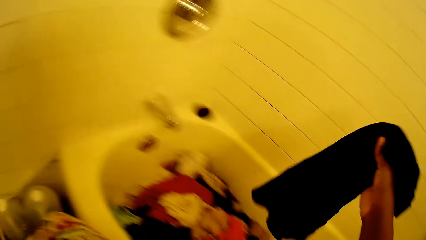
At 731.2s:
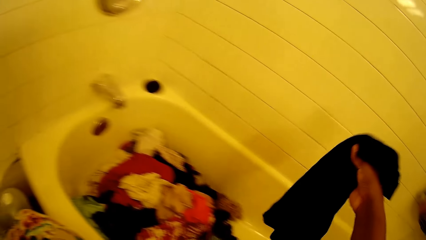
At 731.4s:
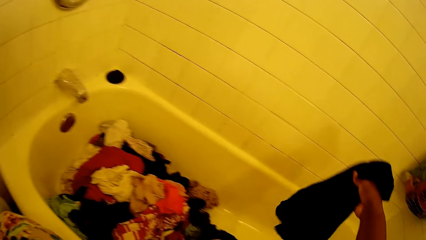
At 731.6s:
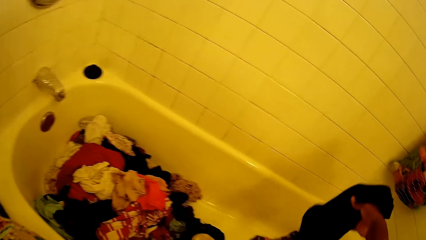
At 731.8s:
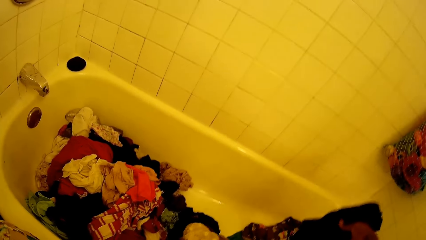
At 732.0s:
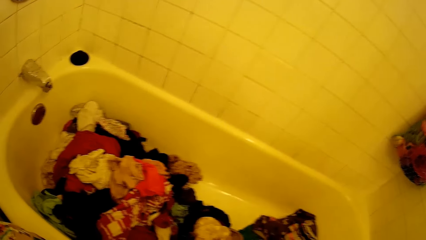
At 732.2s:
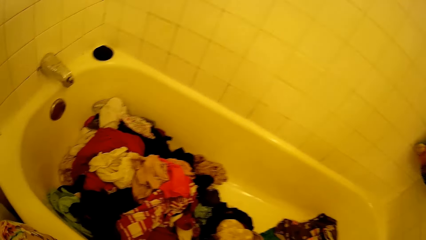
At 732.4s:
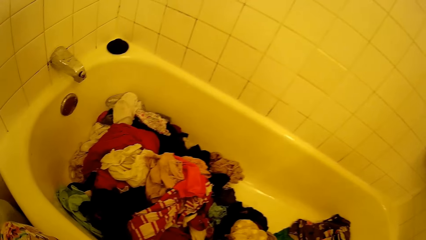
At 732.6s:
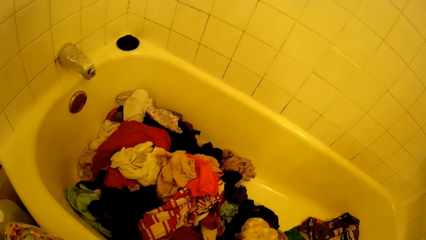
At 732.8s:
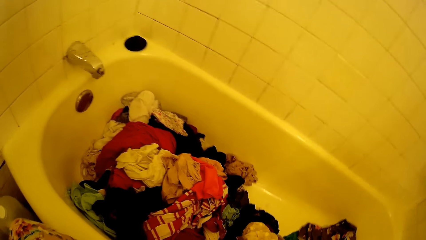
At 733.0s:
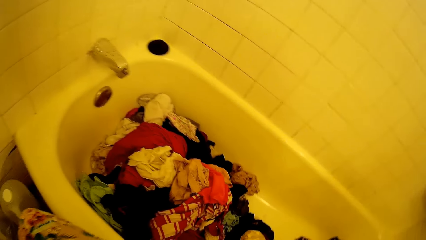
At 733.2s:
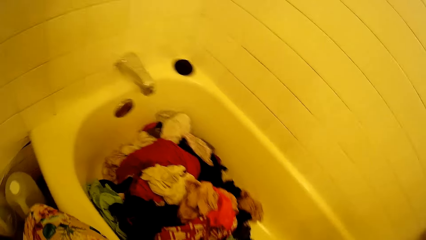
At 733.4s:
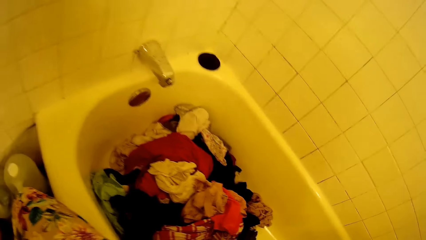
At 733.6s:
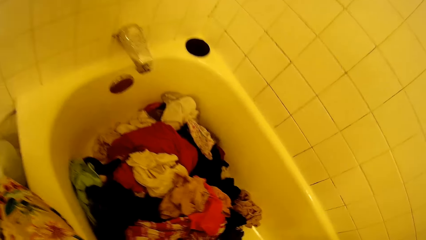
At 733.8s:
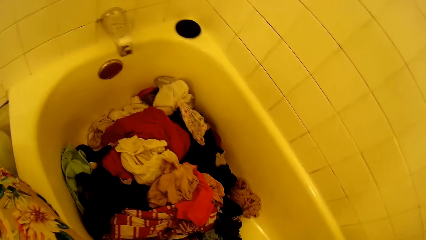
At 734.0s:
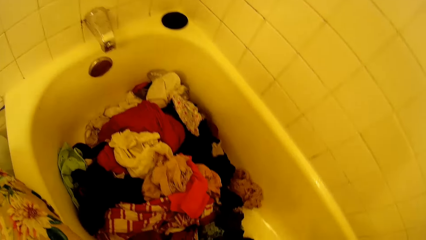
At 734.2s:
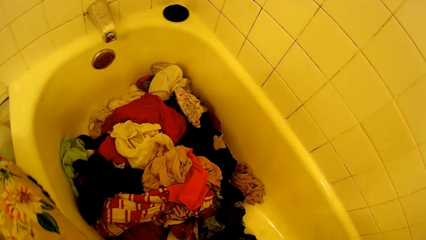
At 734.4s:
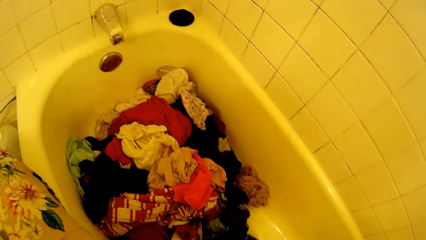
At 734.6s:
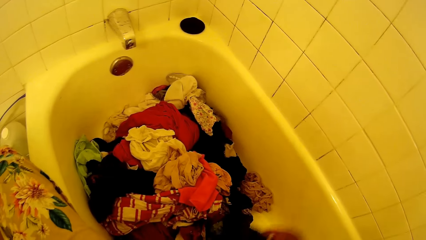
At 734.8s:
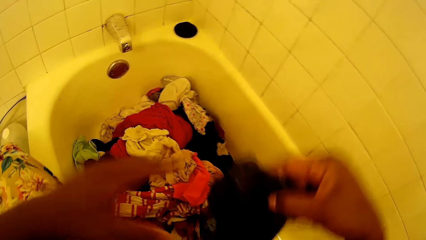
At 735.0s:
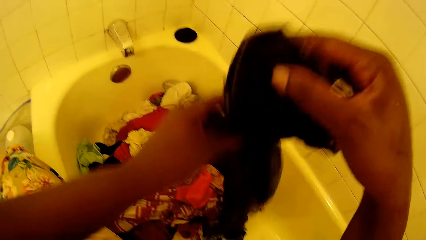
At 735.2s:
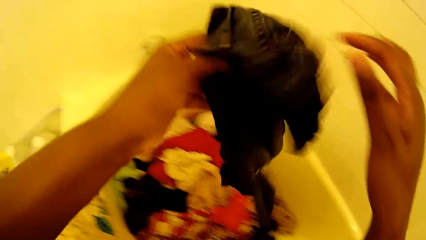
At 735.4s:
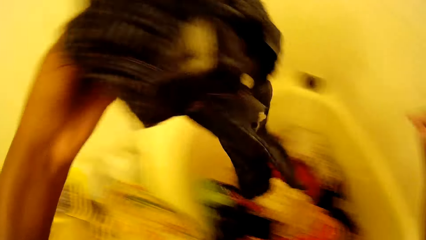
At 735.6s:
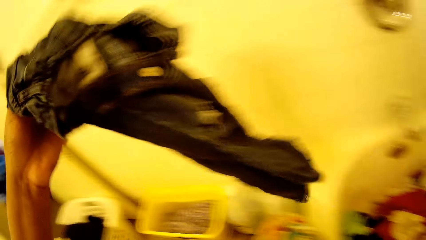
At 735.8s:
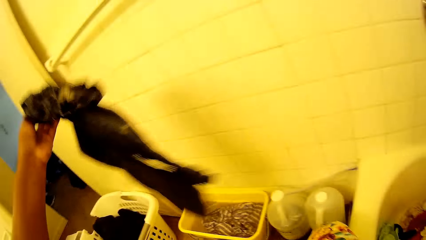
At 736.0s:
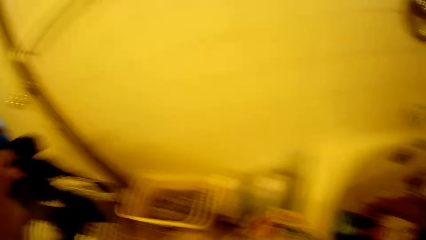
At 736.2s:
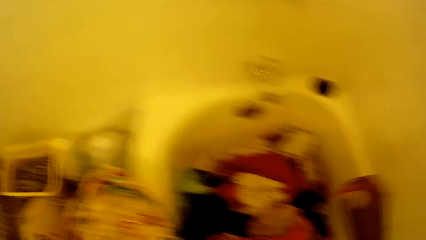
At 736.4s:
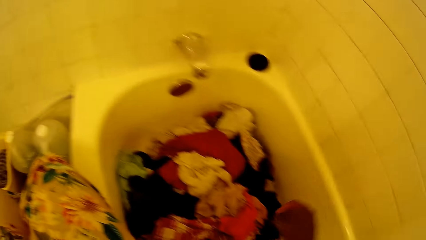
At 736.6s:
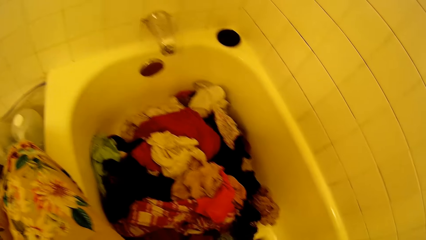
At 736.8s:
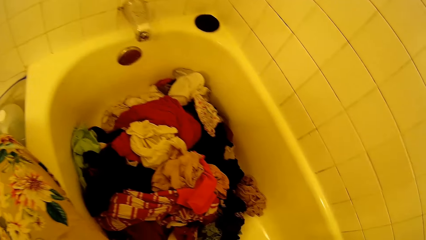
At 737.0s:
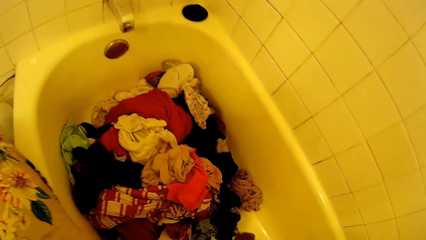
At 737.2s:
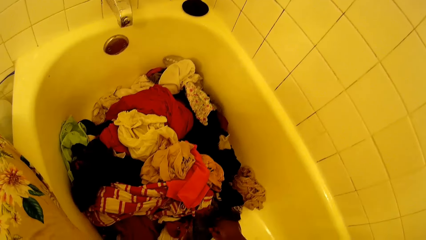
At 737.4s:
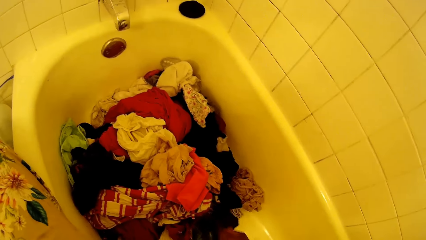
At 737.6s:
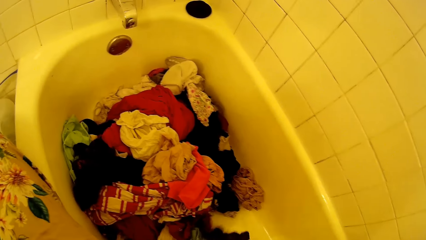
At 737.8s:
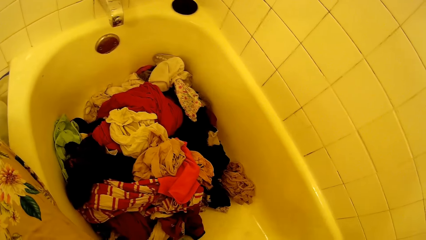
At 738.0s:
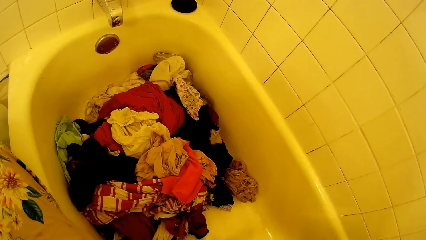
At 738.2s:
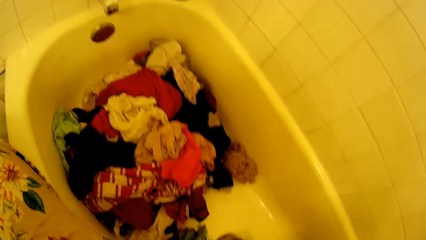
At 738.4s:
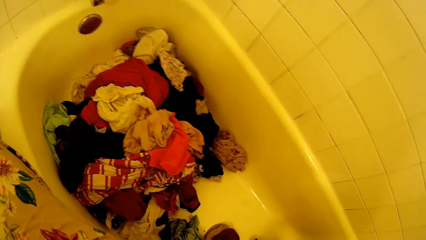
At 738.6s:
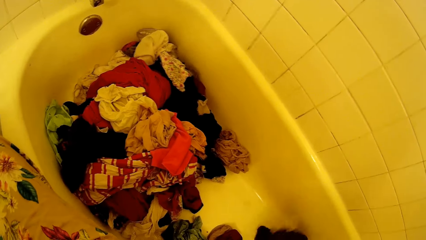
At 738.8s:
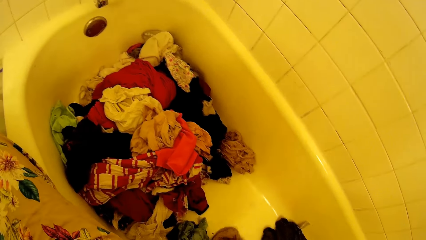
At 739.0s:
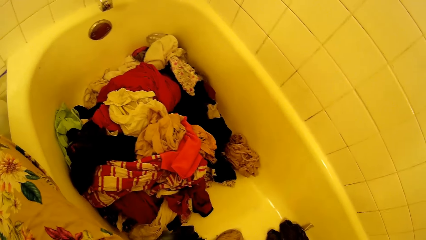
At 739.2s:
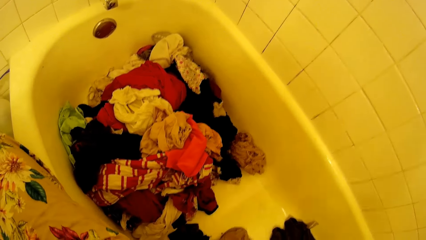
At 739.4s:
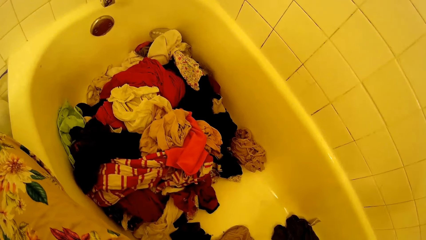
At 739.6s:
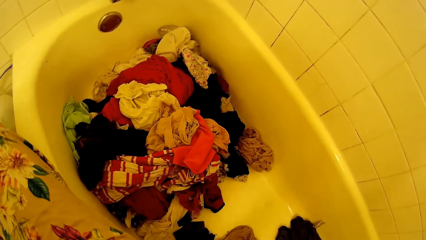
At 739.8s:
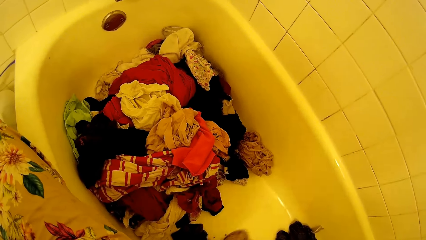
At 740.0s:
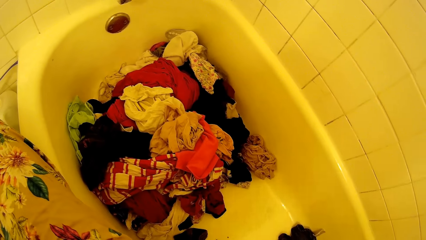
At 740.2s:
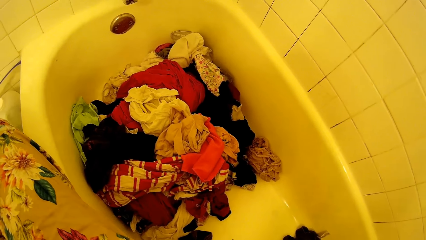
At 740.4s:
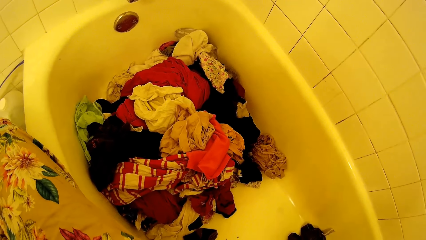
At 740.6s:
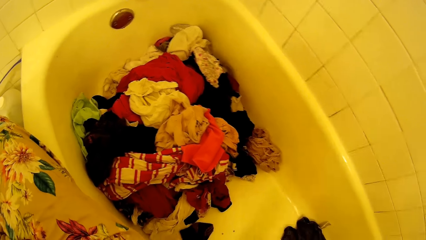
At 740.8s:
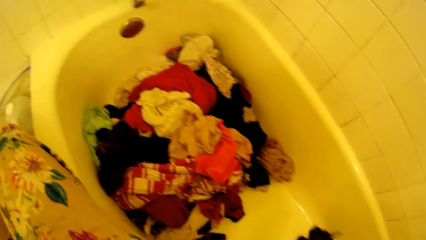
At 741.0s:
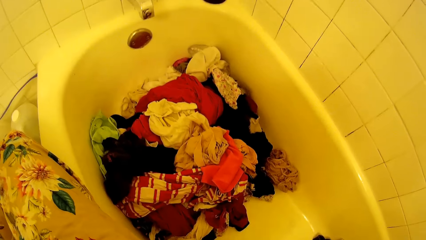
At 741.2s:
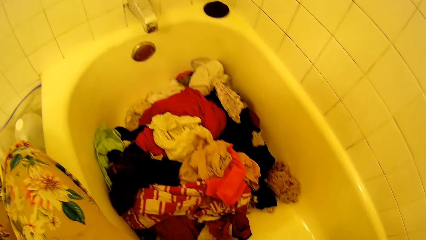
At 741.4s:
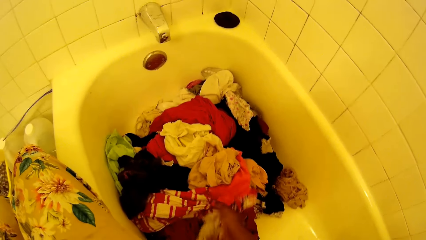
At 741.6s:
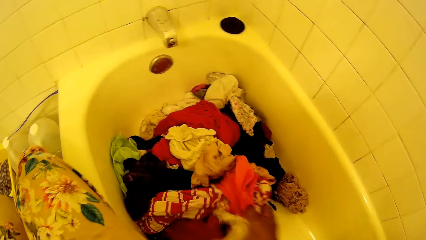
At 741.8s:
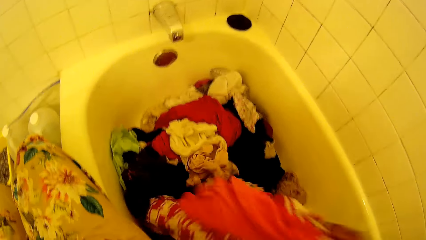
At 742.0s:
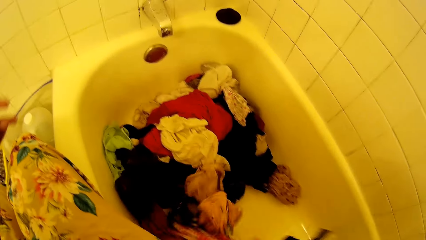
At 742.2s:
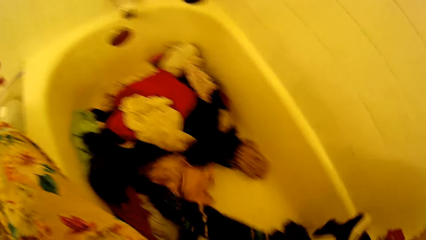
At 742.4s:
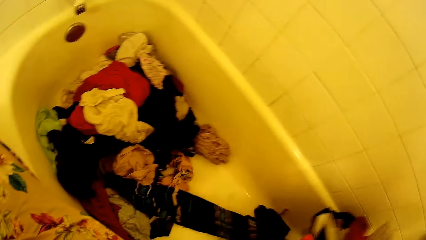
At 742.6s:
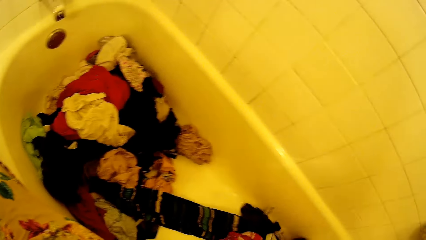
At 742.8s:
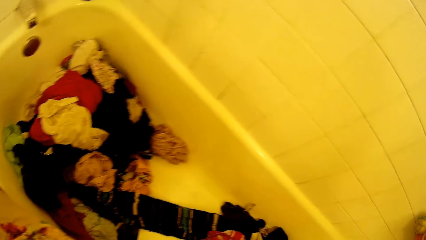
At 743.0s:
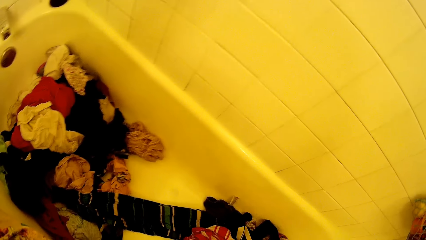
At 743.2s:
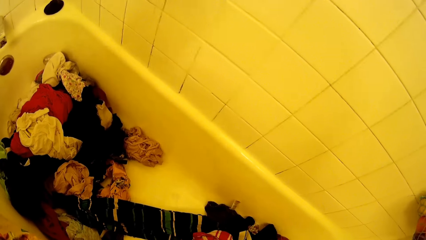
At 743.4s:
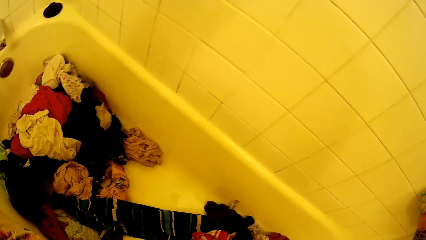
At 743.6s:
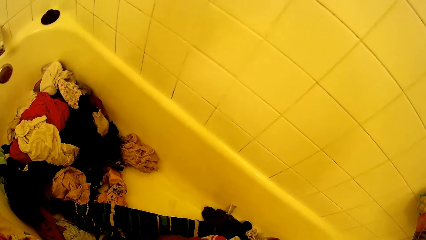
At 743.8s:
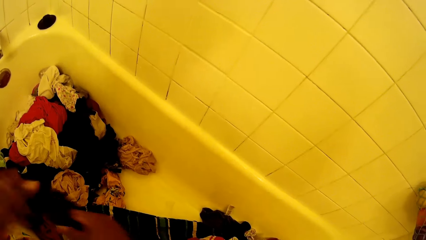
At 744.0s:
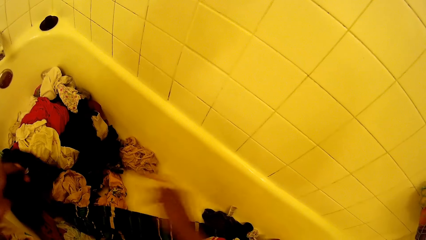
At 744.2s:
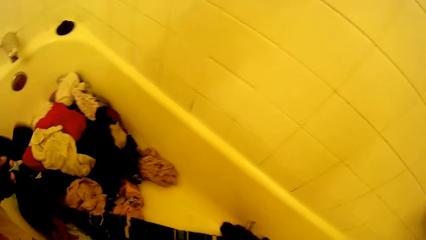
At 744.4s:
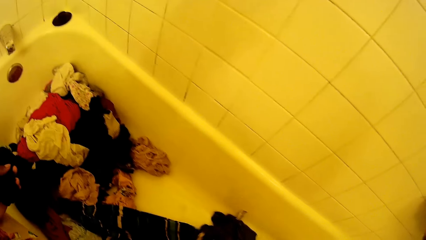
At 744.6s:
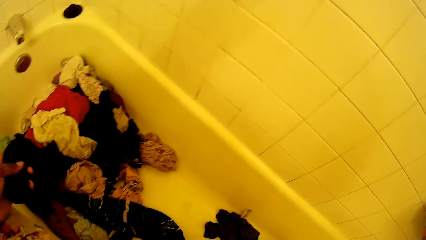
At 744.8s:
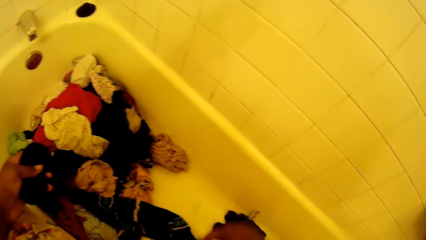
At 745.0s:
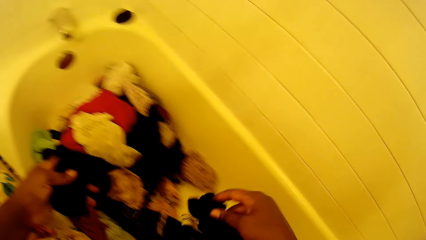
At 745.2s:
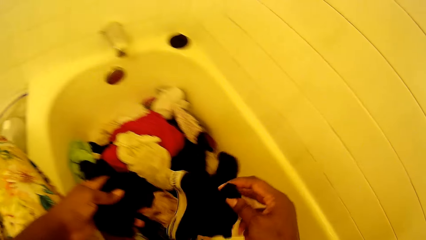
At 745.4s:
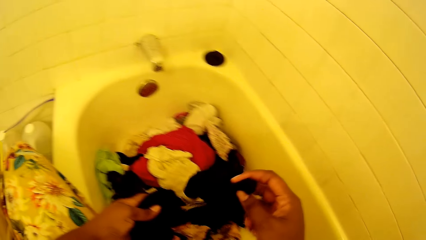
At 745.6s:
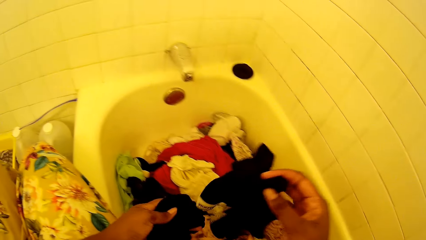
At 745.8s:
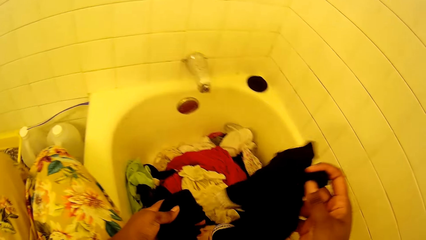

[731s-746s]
The camera wearer drops the cloth into the bathtub with her right hand. She picks up a cloth from the bathtub with her right hand. She touches the cloth with her left hand. She drops the cloth into the laundry basket with her left hand. She picks up a cloth from the bathtub with her right hand. She assorts clothes. She drops the cloth into the bathtub with her right hand. She picks up a cloth from the bathtub with her right hand. She drops the cloth into the bathtub with her right hand. She picks up a cloth from the bathtub with her right hand. She passes the cloth to her left hand. She picks up a cloth from the bathtub with her right hand.
